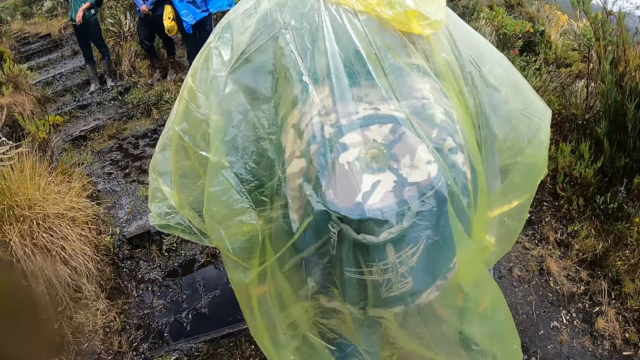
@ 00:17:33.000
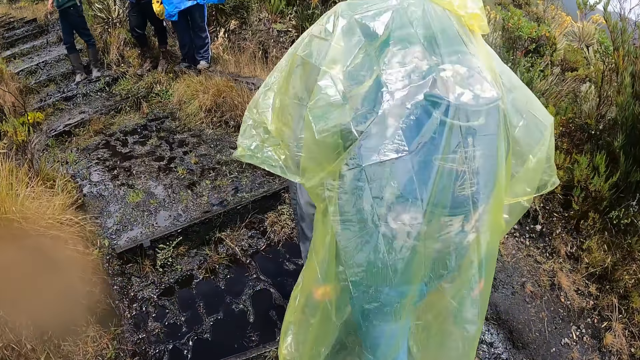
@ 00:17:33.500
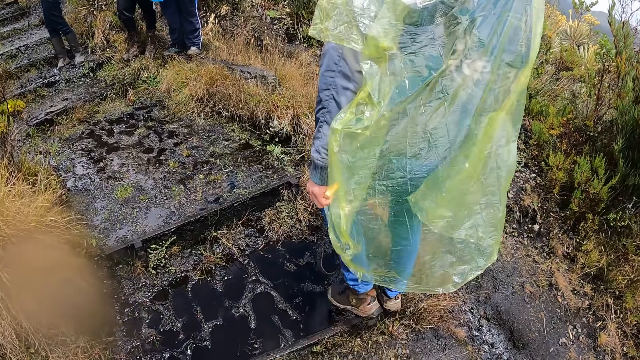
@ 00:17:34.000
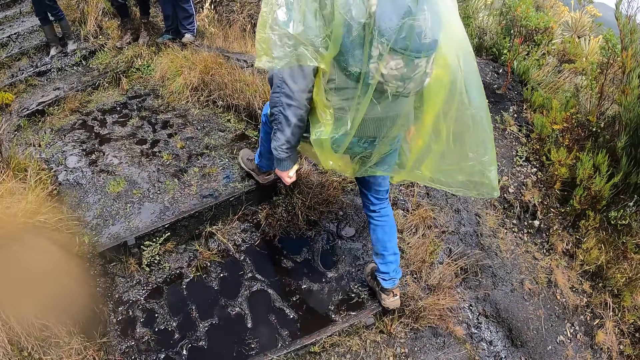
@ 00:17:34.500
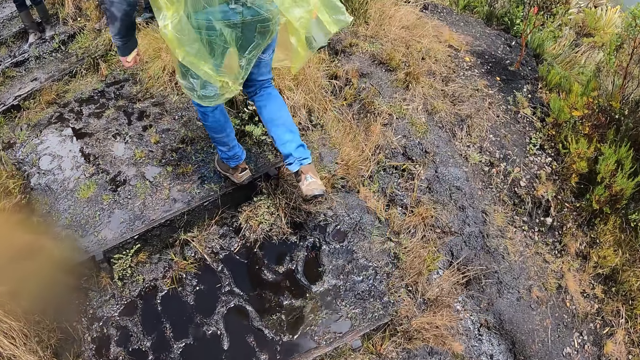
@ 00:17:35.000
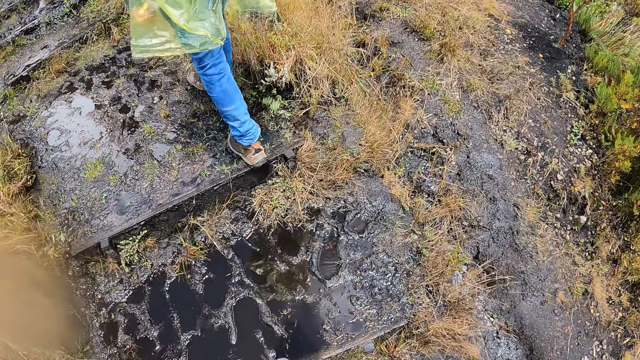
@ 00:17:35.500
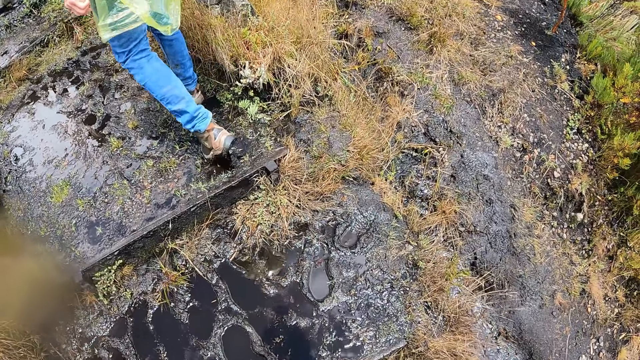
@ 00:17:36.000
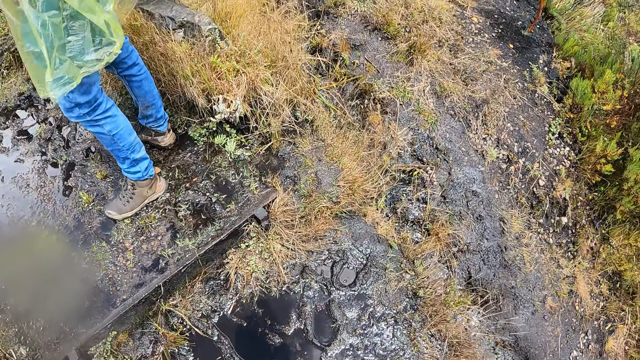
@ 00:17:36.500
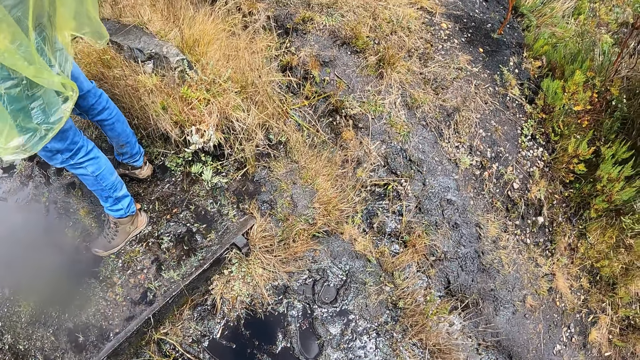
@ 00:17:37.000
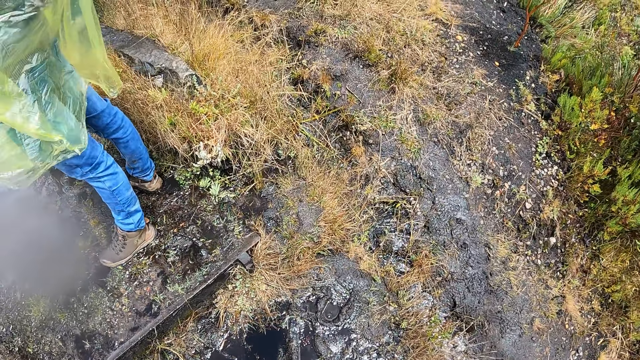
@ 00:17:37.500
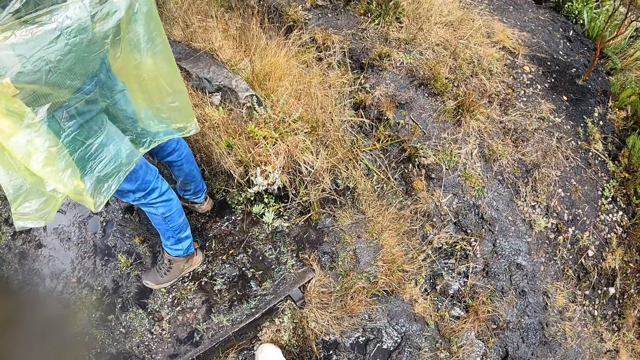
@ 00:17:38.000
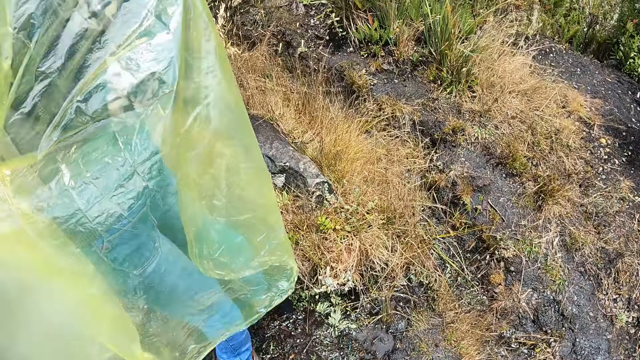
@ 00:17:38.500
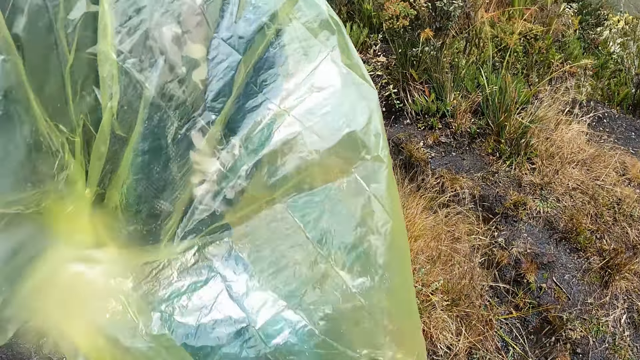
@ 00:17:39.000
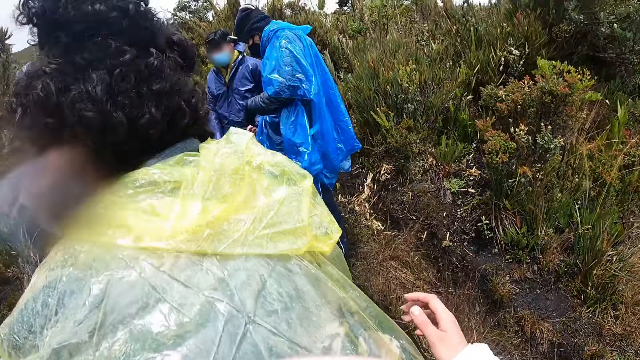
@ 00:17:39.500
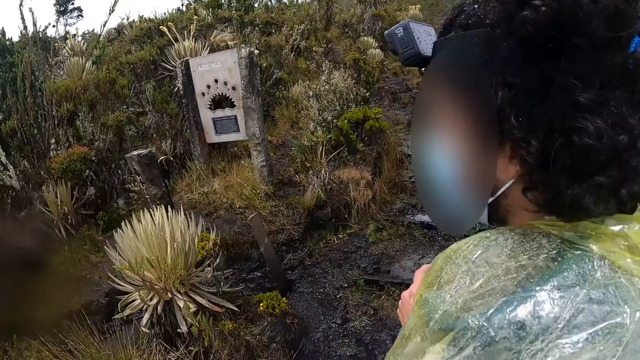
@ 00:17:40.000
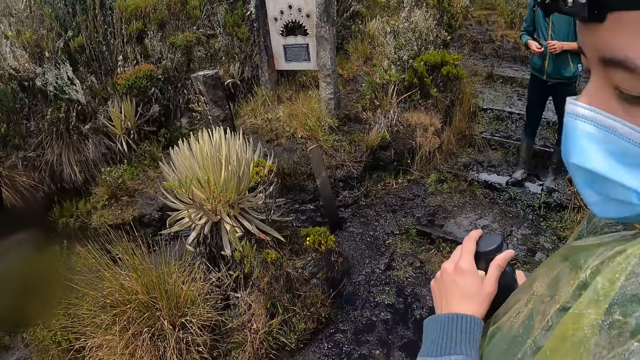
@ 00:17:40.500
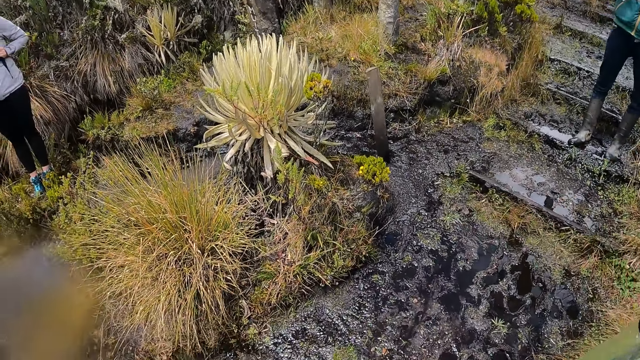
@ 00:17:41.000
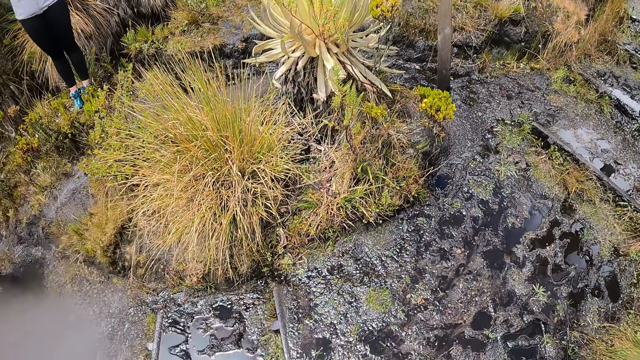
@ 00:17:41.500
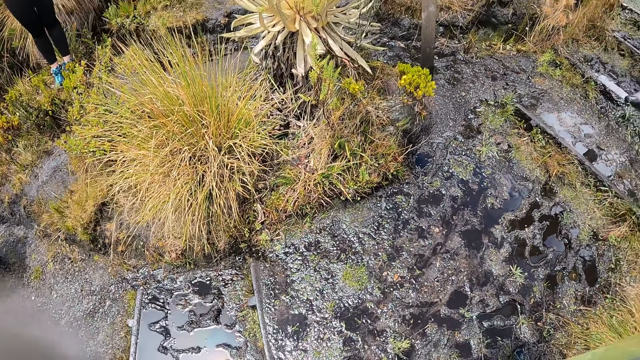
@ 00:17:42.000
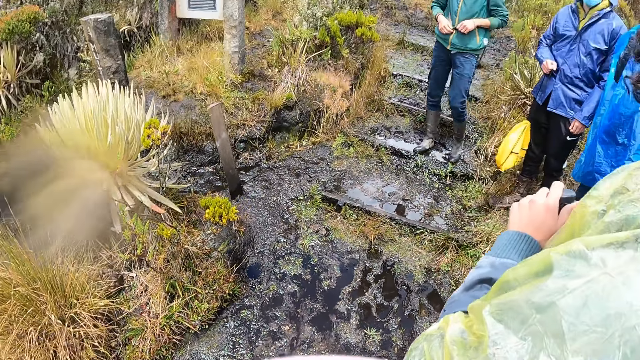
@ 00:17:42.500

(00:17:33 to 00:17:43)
The camera wearer looks around. They walk around. The man holds the flask with his hands. The camera wearer looks around.

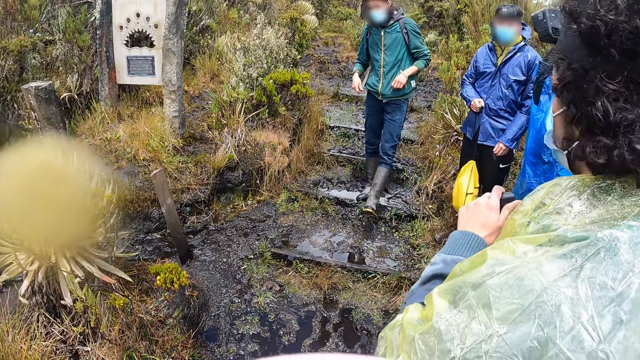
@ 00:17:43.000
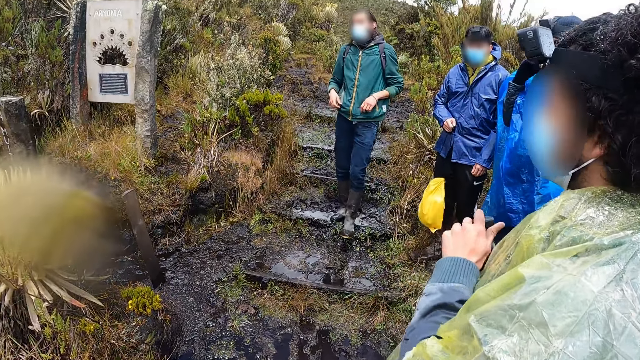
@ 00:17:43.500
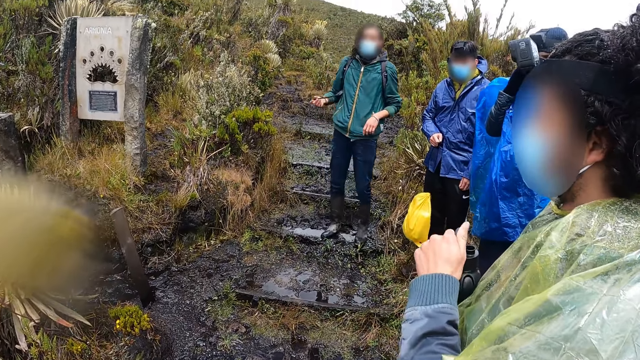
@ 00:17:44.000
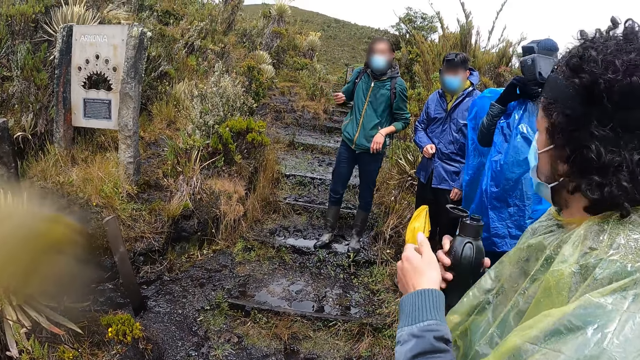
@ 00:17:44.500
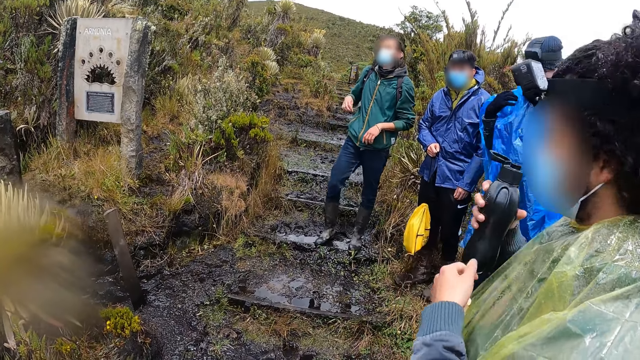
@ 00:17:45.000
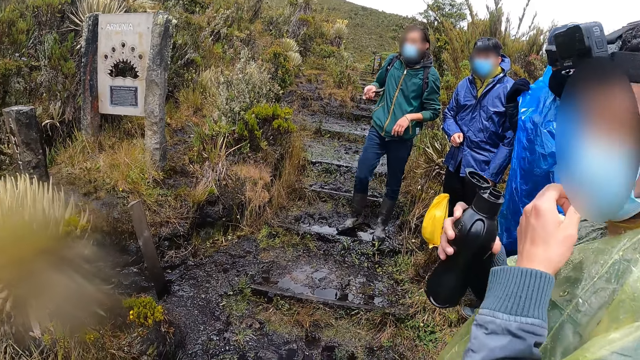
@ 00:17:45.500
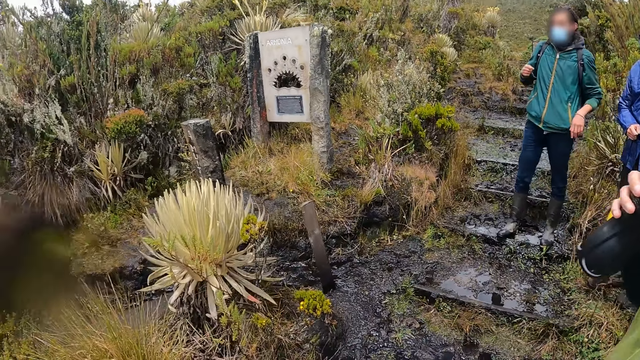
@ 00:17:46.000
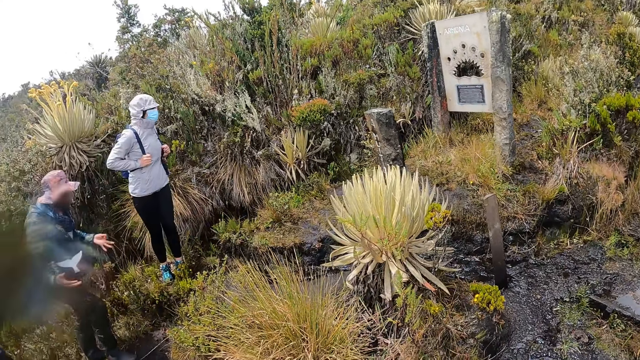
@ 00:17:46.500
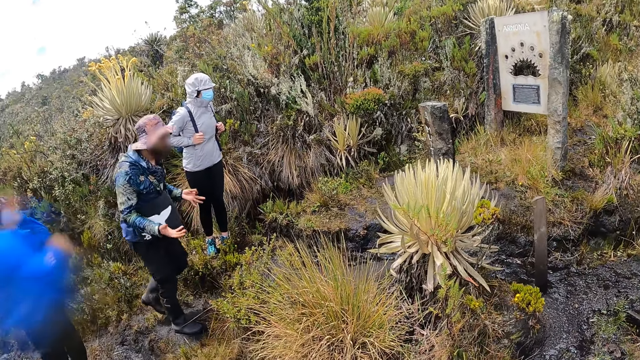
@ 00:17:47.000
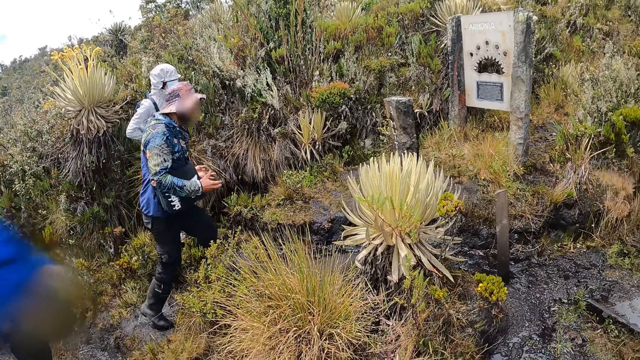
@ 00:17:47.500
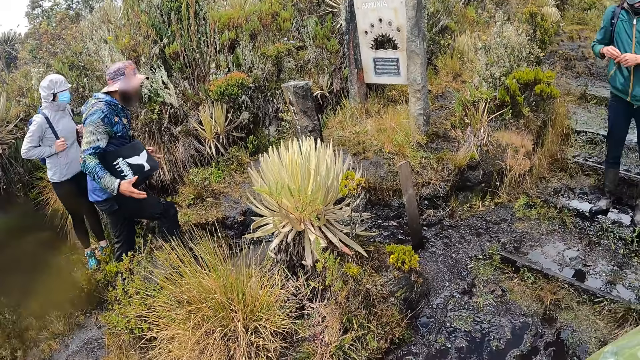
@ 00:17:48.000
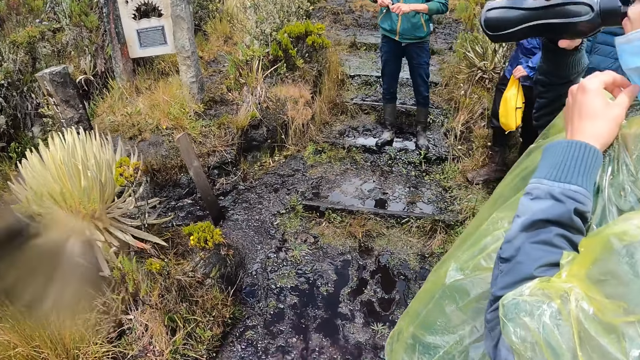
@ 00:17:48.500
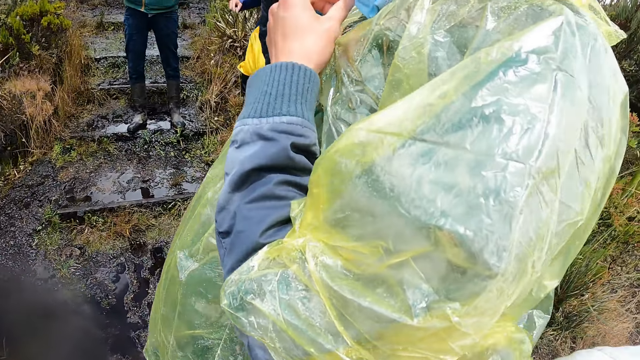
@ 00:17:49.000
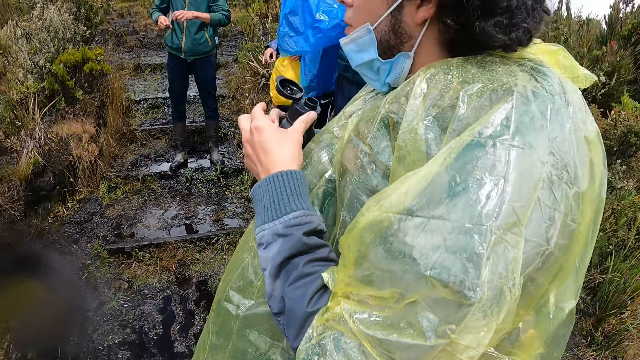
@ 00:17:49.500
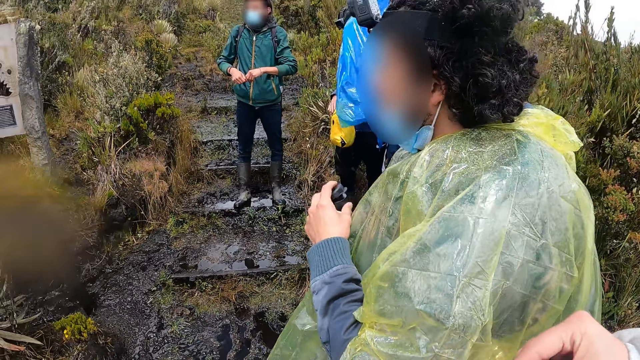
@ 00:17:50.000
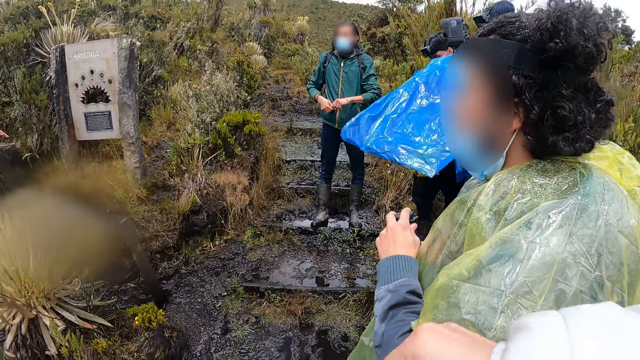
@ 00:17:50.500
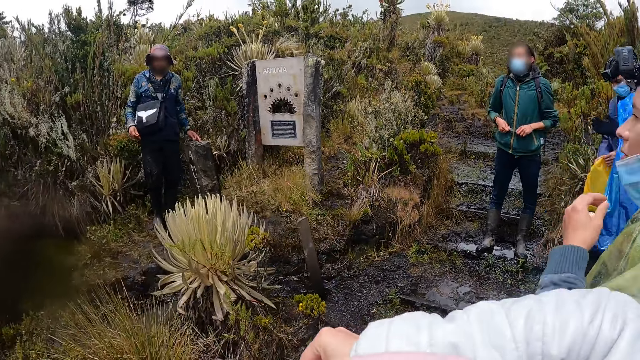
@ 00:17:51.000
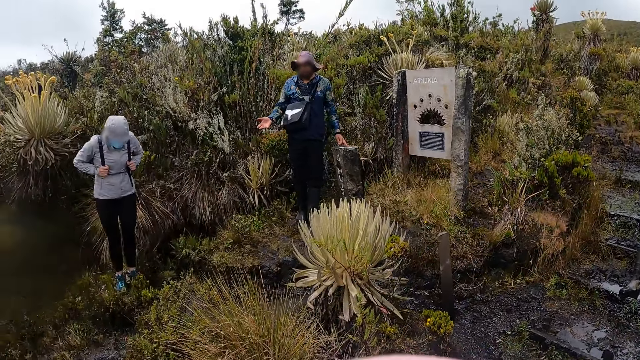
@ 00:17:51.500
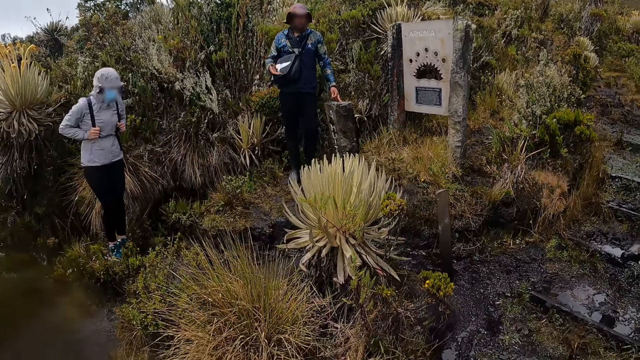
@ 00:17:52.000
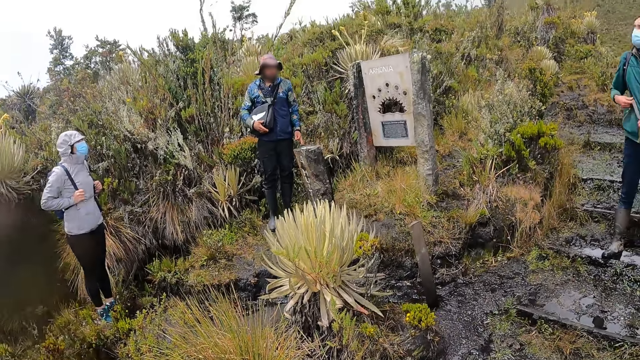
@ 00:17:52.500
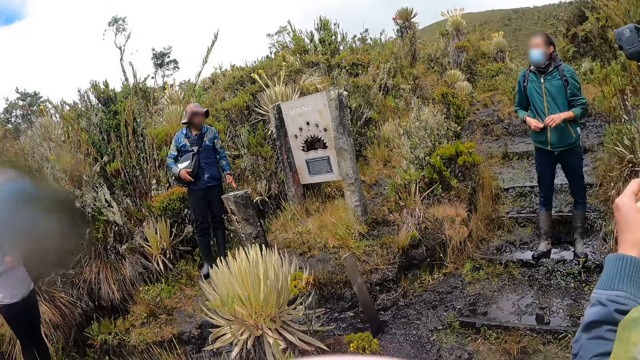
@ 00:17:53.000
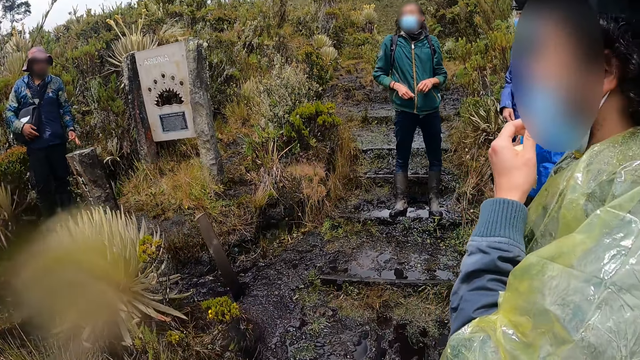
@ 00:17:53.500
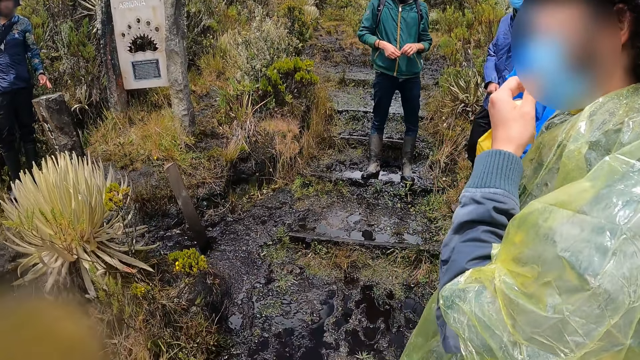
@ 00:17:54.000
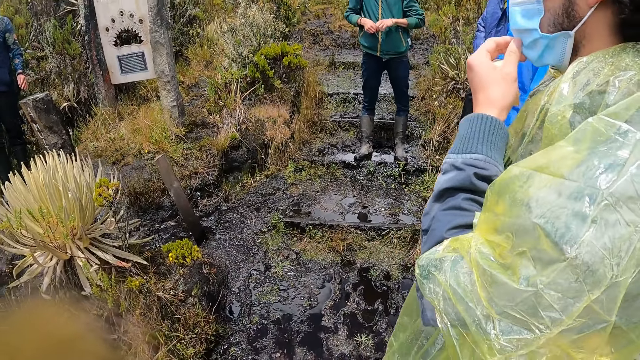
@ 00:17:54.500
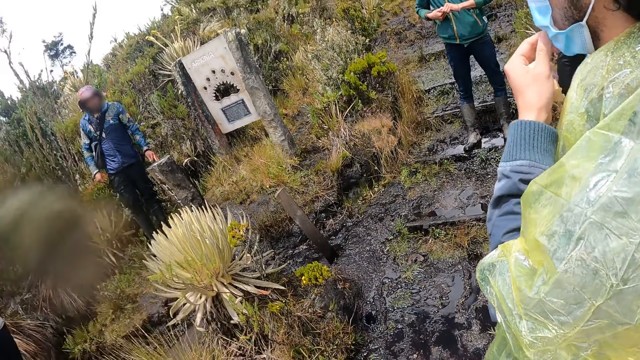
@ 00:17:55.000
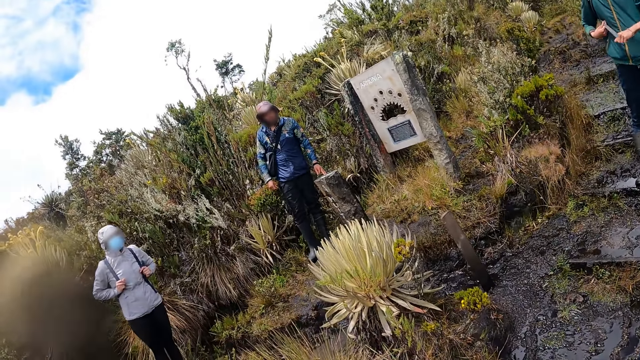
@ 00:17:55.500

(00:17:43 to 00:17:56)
The man opens the flask or bottle with his hands. Another man touches his face with his right hand. A third man interacts with the camera wearer and the group of people. The camera wearer looks at the bottle. The first man touches his face with his left hand. He adjusts the mask with his left hand. The camera wearer looks at a lady. They look at a fourth man. The first man drinks from the flask in his right hand. He closes the flask with his hands. The camera wearer looks at the fourth man. They look at the lady. The first man touches his face with his left hand. The camera wearer looks around. The first man interacts with the camera wearer and the group of people.
